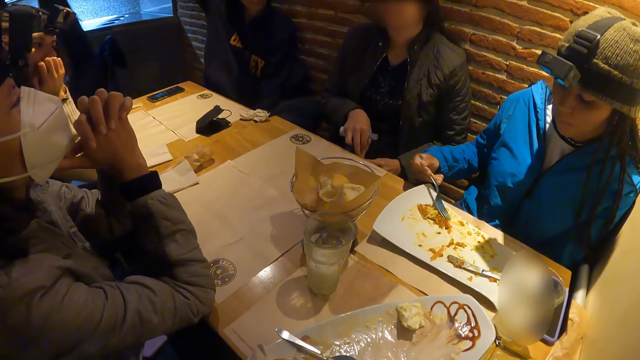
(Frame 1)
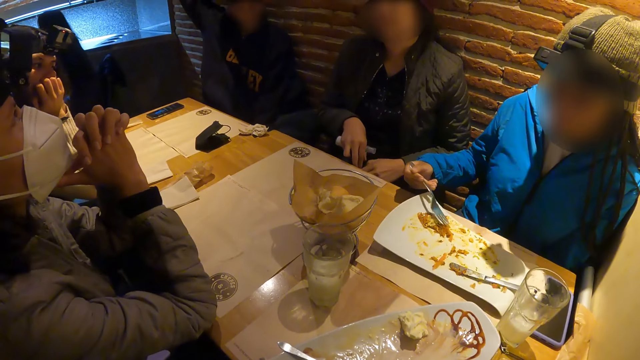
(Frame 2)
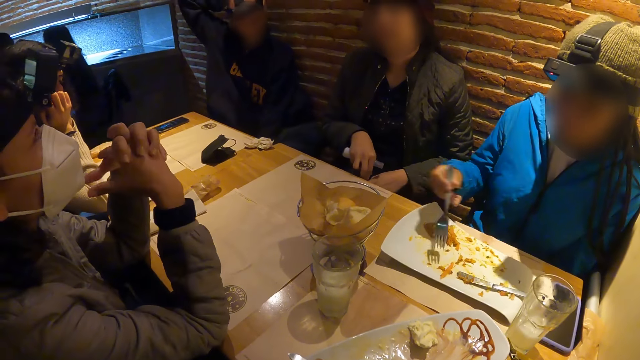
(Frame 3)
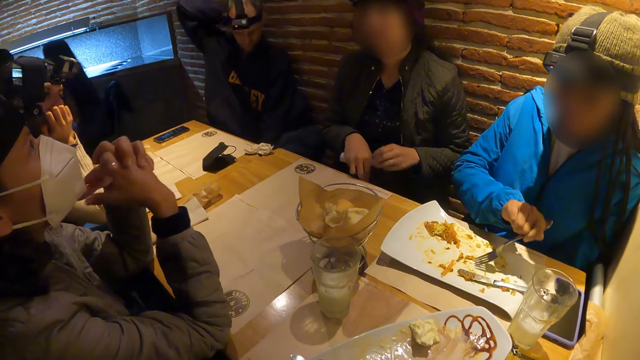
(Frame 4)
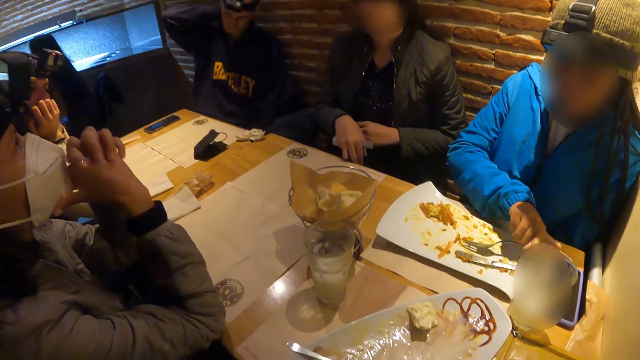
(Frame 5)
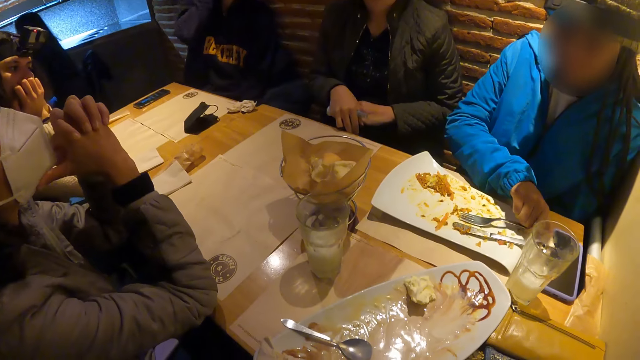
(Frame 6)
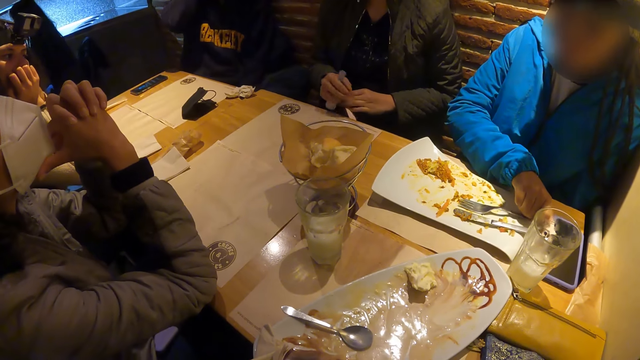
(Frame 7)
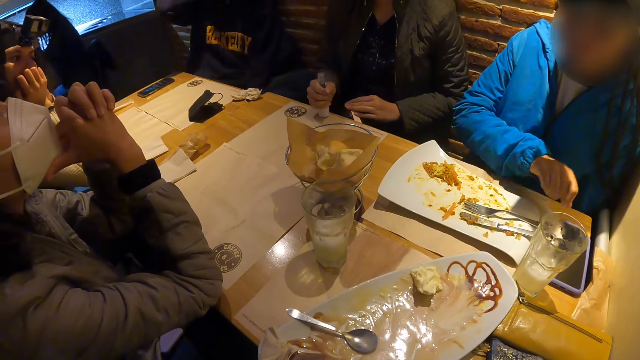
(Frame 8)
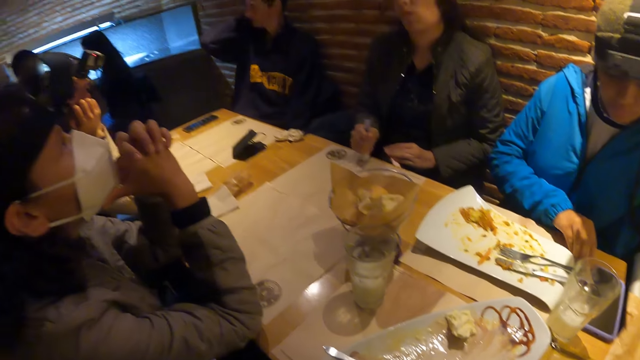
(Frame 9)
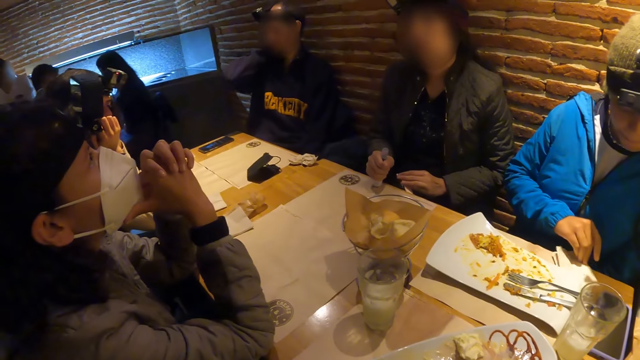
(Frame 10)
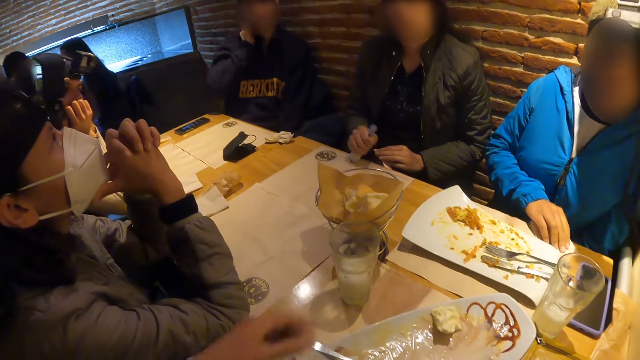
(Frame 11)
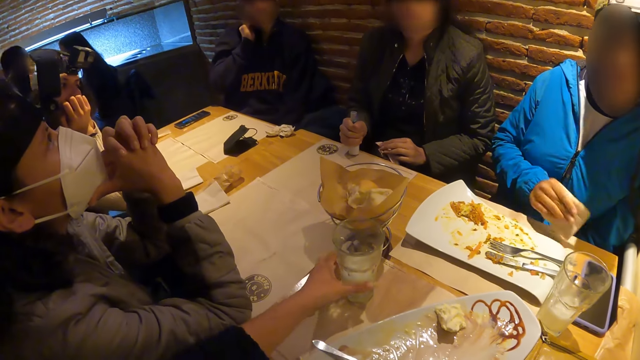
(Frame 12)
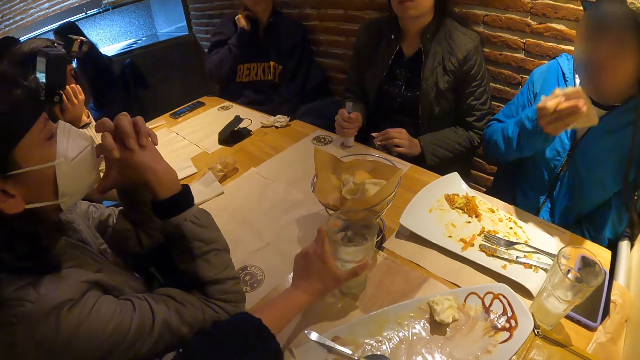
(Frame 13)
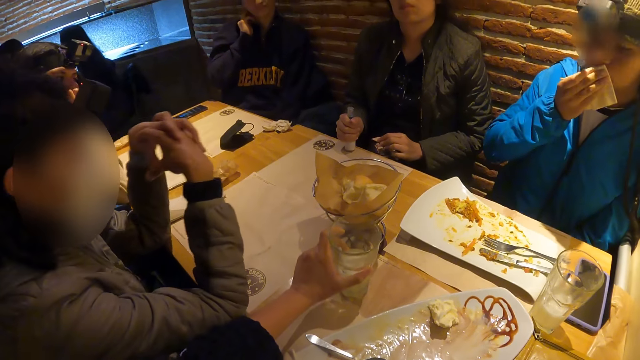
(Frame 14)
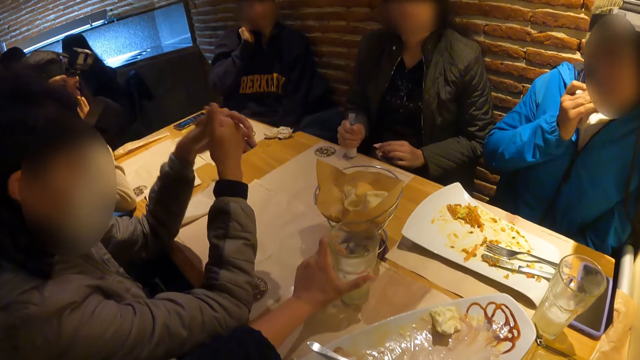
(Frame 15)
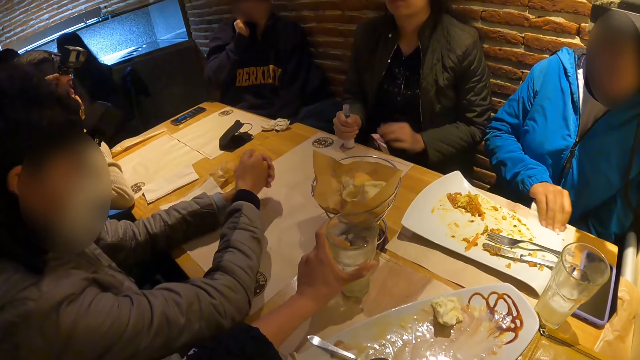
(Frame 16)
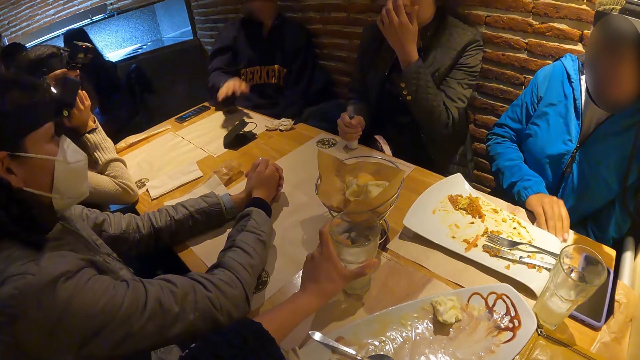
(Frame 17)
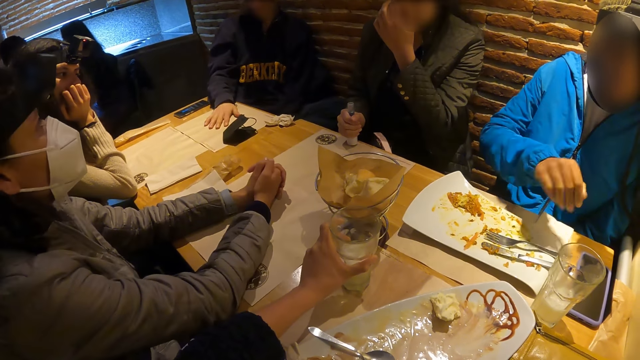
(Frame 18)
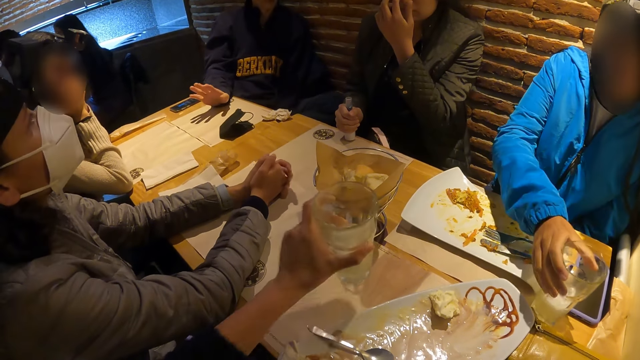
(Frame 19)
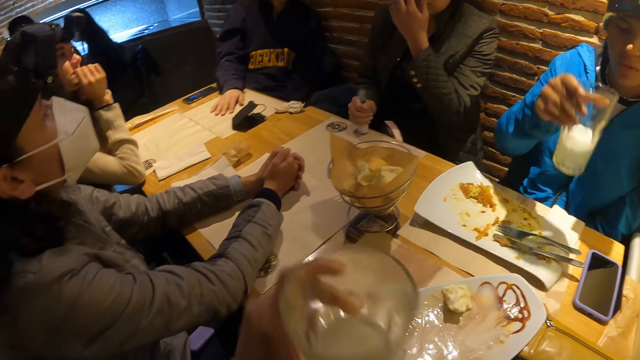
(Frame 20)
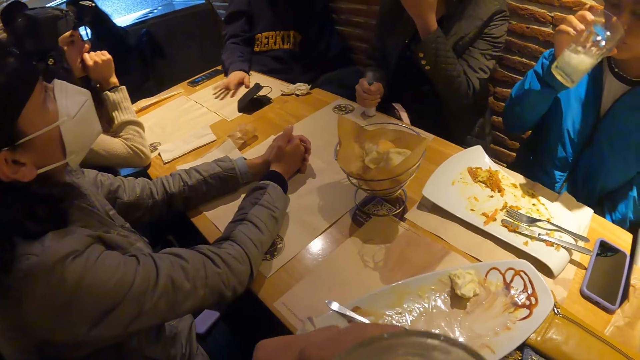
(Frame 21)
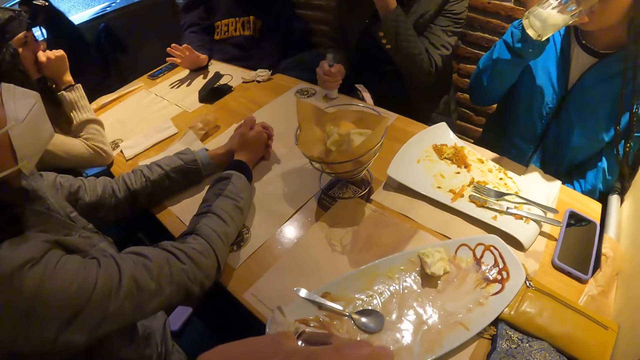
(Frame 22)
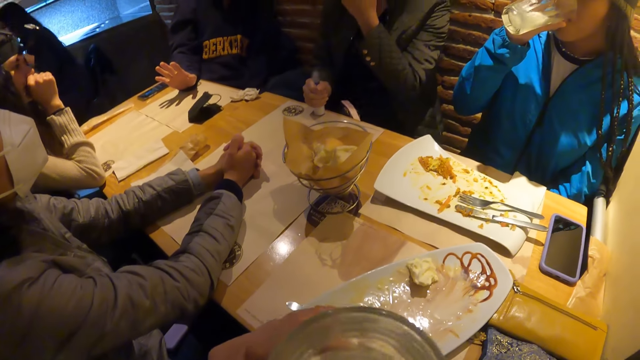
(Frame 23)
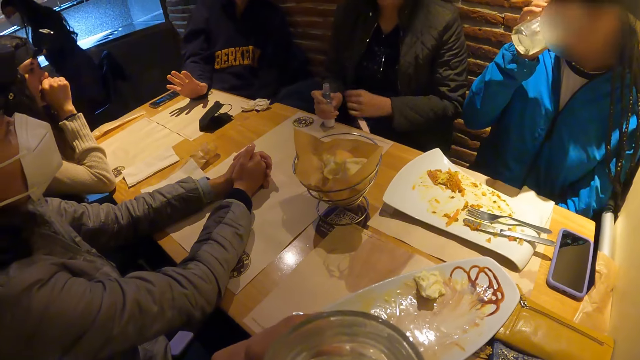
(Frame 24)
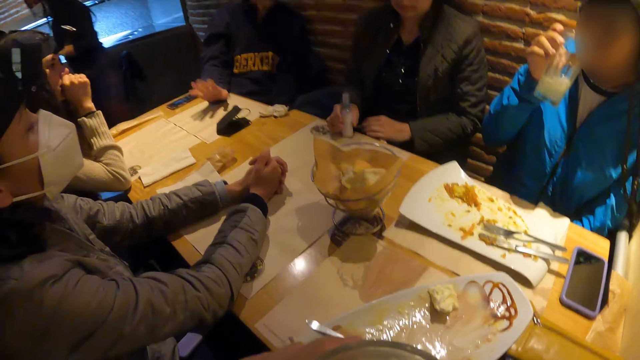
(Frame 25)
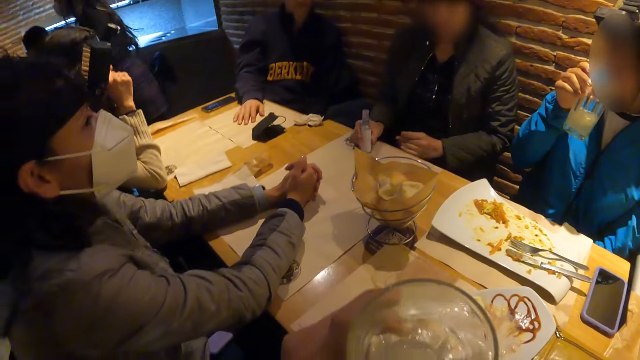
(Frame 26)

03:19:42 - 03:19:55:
The lady drops the fork on the plate with her right hand and picks up a napkin. The camera wearer holds the glass of milk with her left hand on the table. The lady wipes her face with the napkin and puts the napkin on the table. The camera wearer picks up the glass of milk from the table with her left hand. The lady picks up the glass of milk from the table with her right hand. The camera wearer drinks from the glass of milk in her left hand. The lady drinks the glass of milk in her right hand.

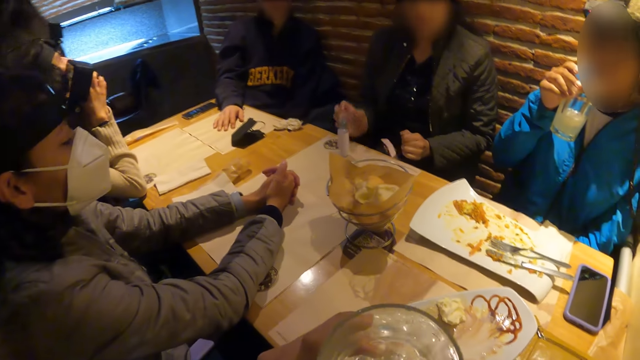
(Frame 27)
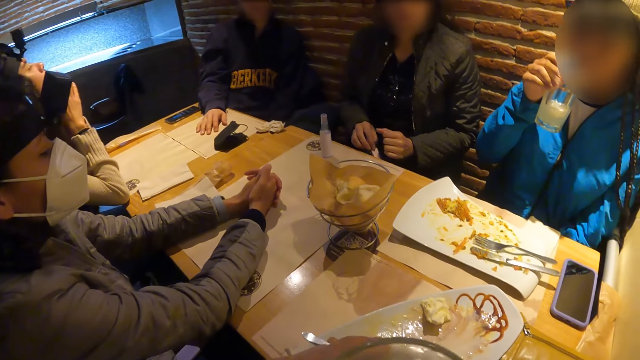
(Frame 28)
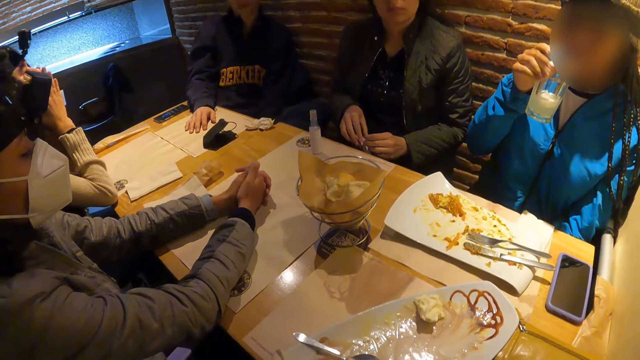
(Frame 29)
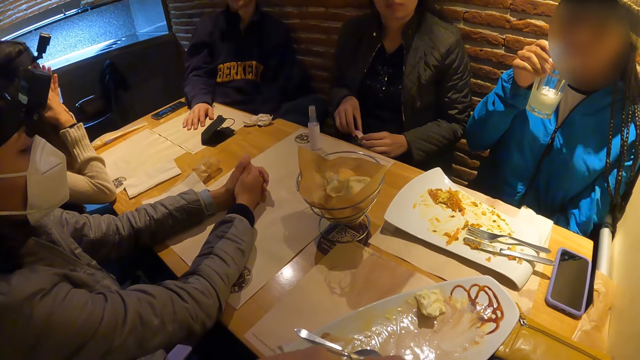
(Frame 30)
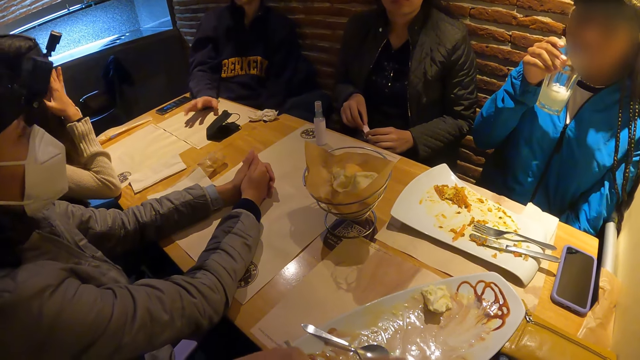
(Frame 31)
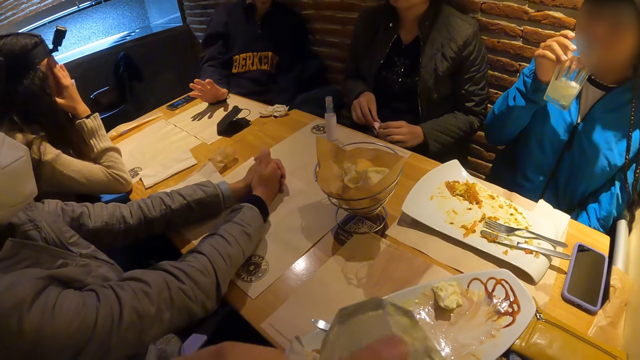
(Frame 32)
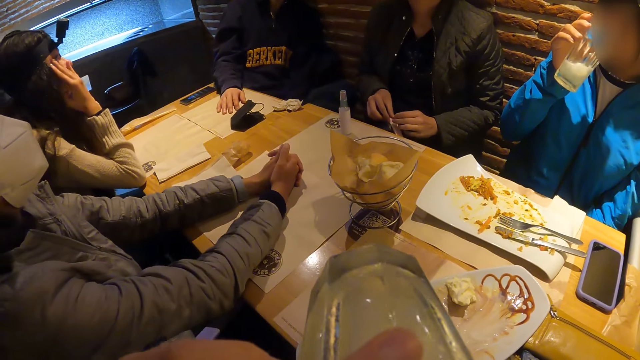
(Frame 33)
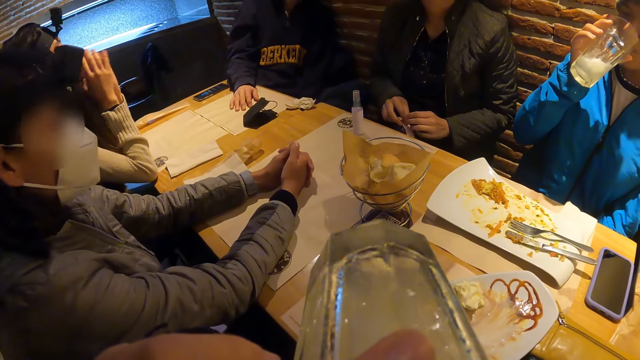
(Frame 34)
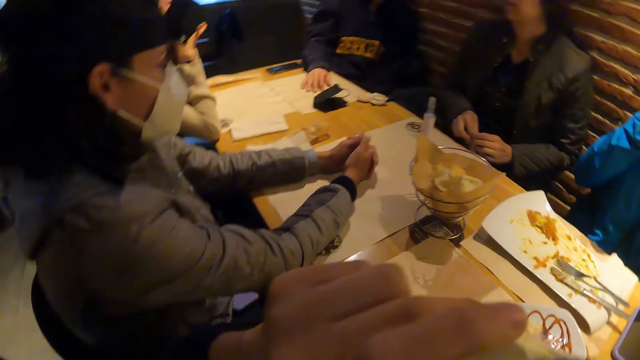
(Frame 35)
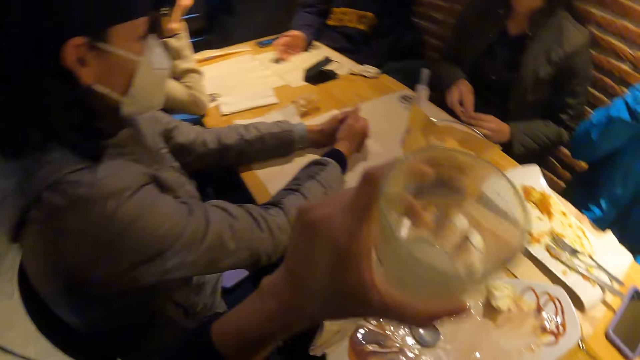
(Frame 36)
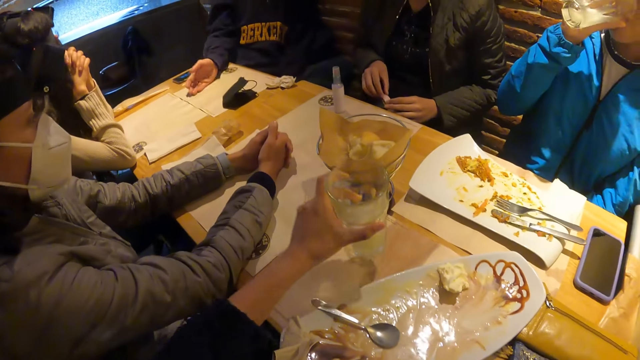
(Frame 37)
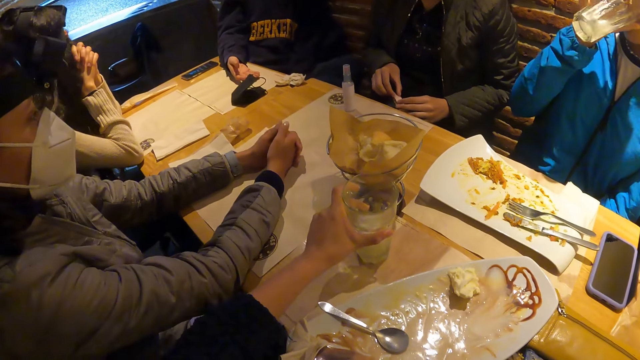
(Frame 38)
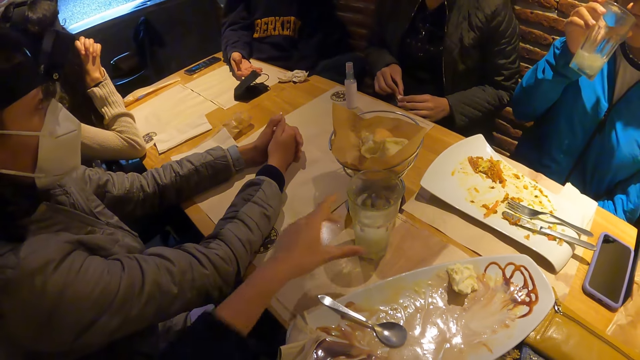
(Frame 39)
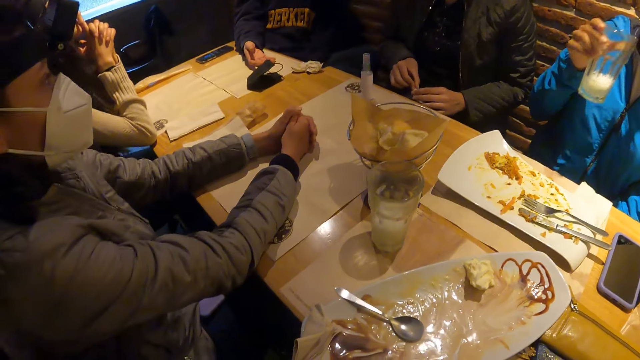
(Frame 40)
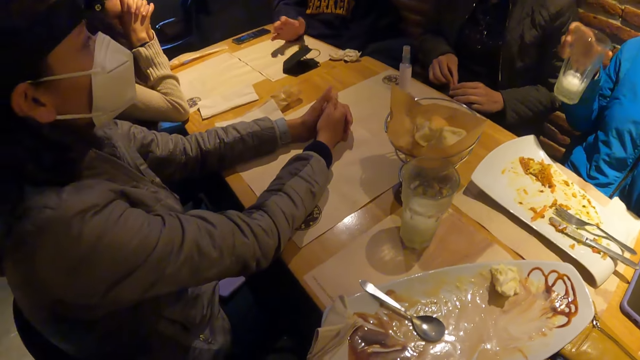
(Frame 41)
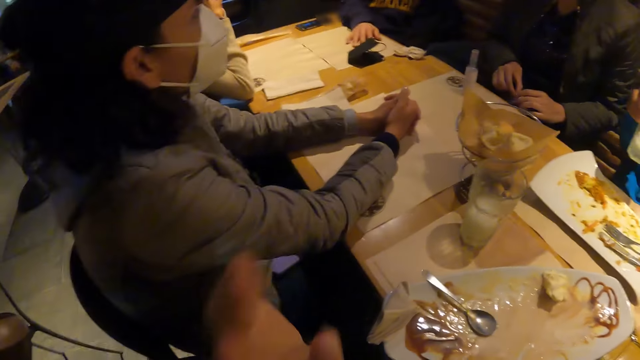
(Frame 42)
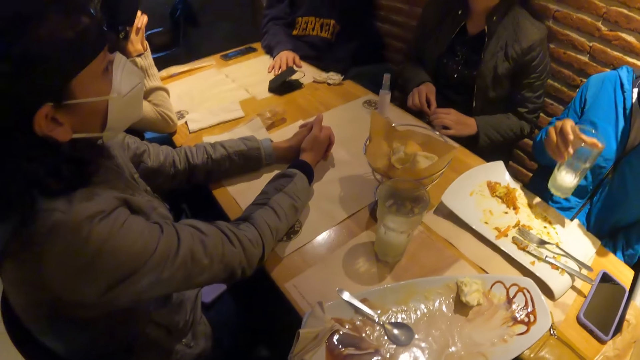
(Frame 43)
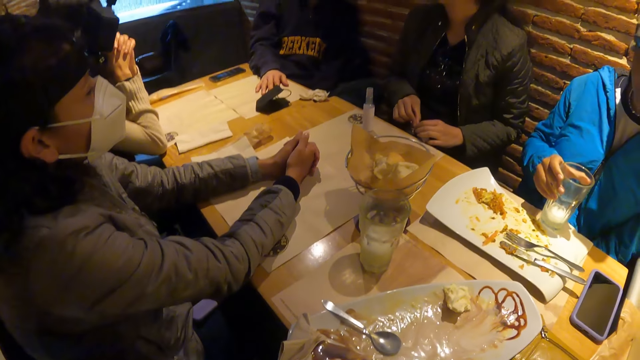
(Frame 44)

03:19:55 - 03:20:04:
The camera wearer drinks from the glass of milk in her left hand. She drops the glass of milk on the table with her left hand.
